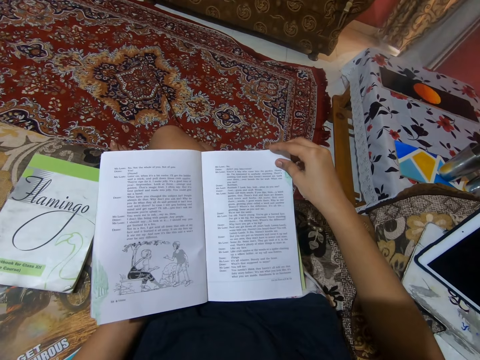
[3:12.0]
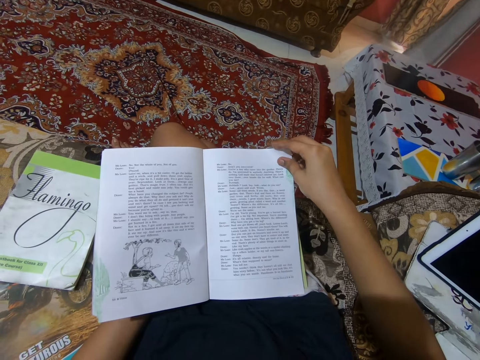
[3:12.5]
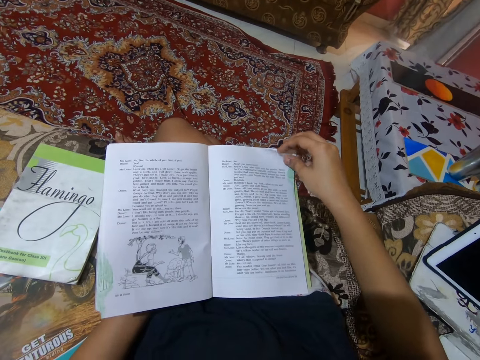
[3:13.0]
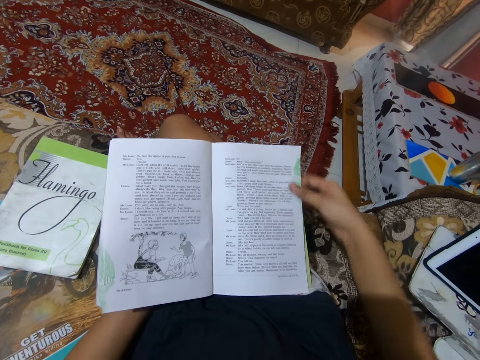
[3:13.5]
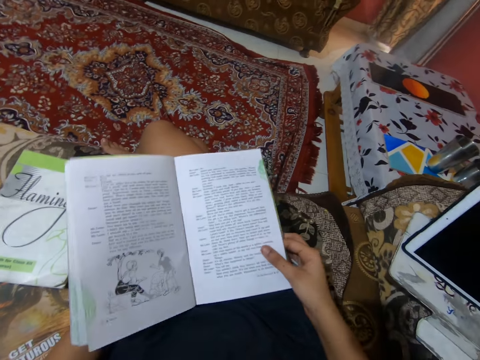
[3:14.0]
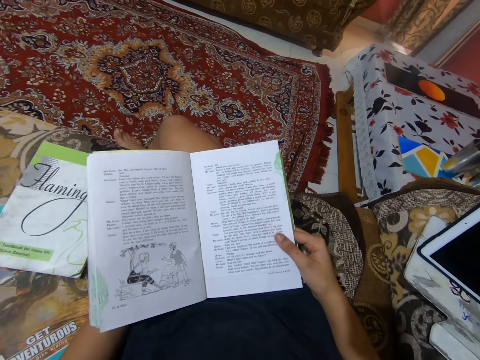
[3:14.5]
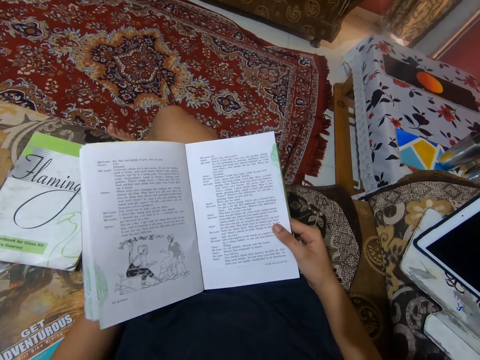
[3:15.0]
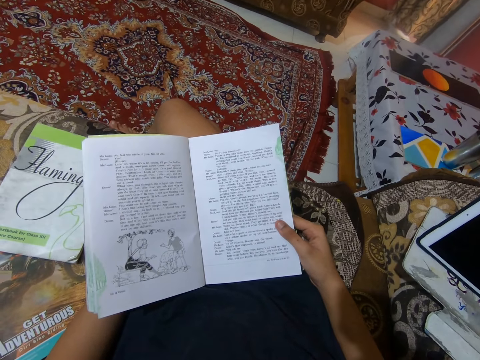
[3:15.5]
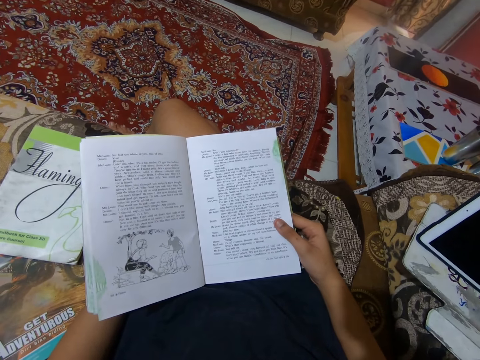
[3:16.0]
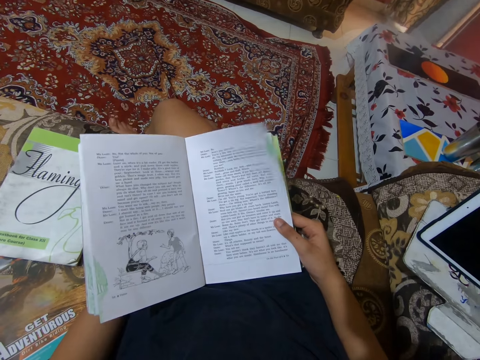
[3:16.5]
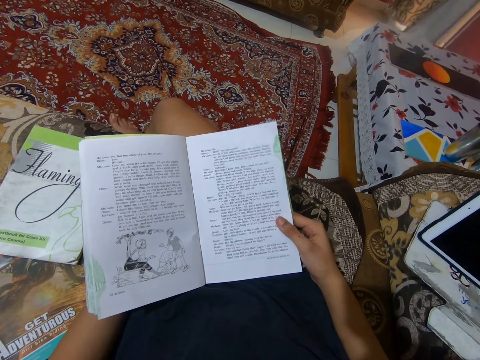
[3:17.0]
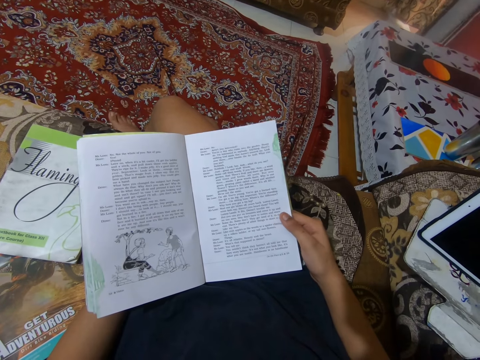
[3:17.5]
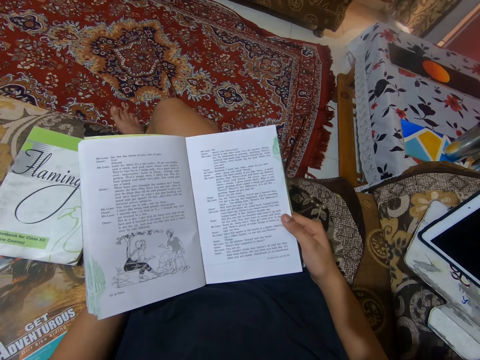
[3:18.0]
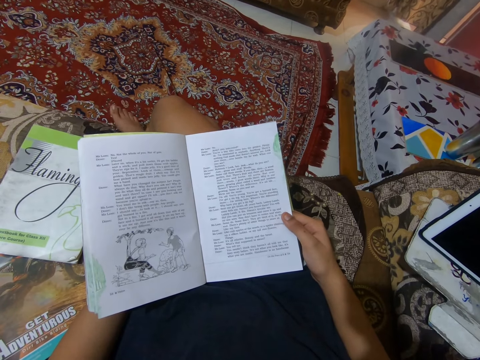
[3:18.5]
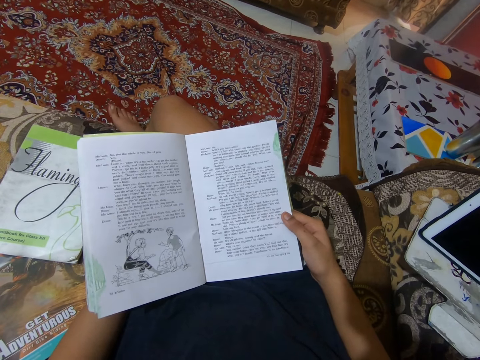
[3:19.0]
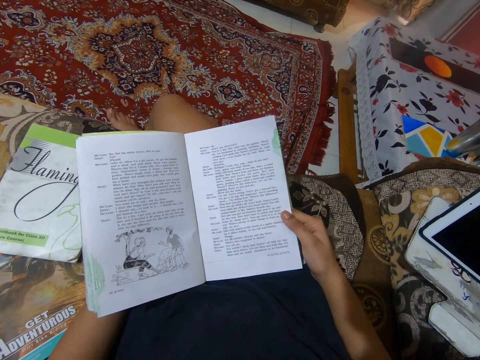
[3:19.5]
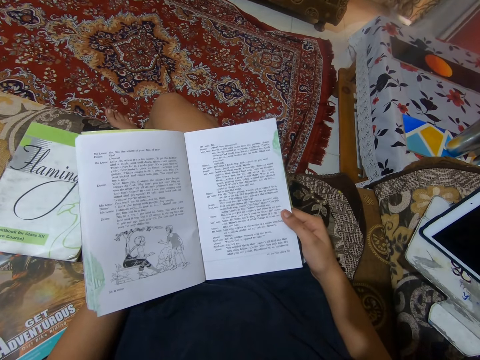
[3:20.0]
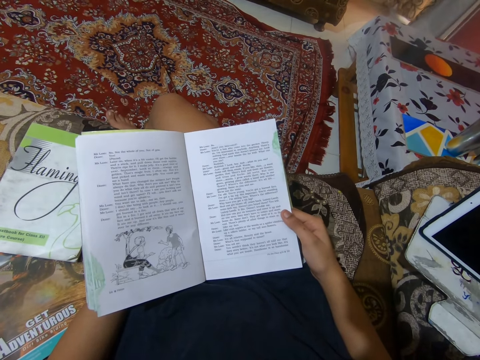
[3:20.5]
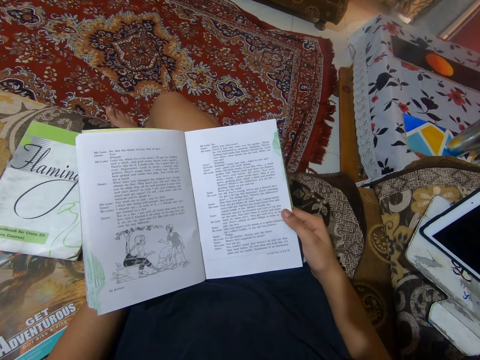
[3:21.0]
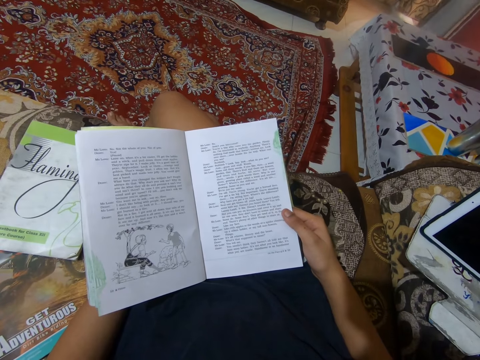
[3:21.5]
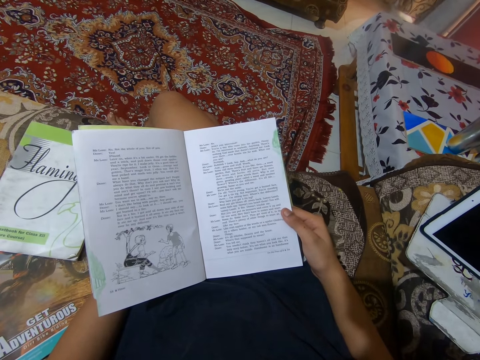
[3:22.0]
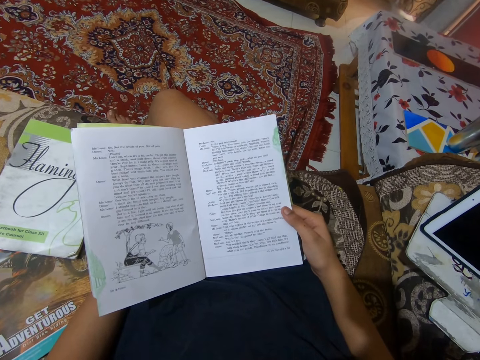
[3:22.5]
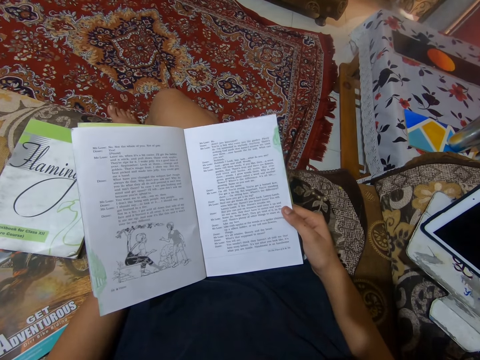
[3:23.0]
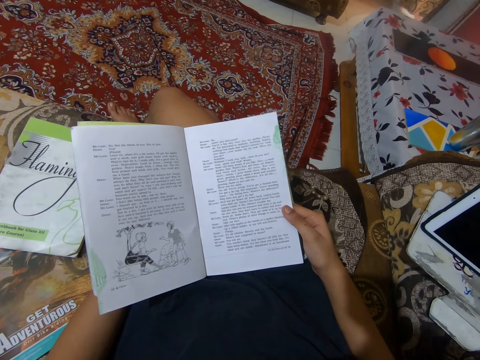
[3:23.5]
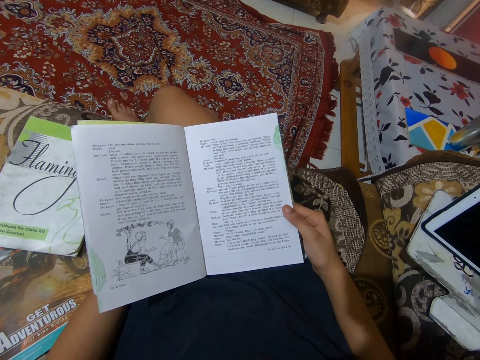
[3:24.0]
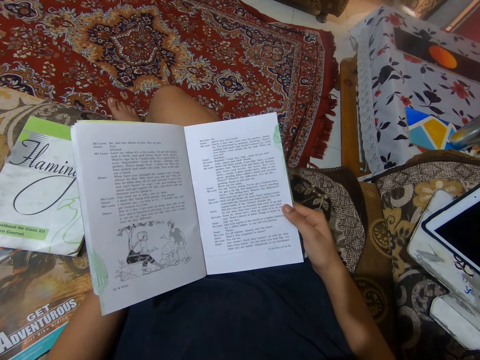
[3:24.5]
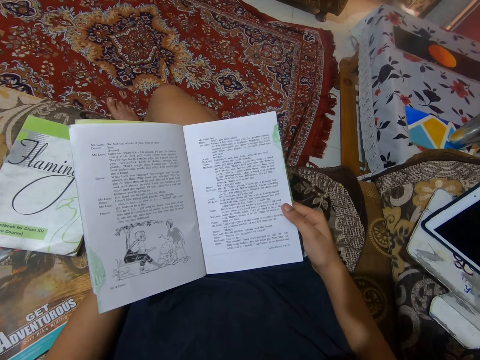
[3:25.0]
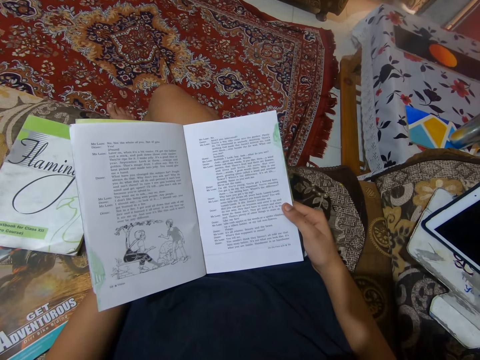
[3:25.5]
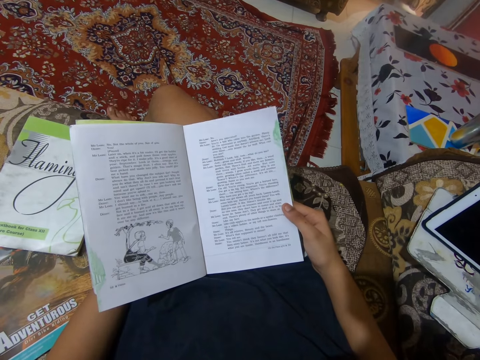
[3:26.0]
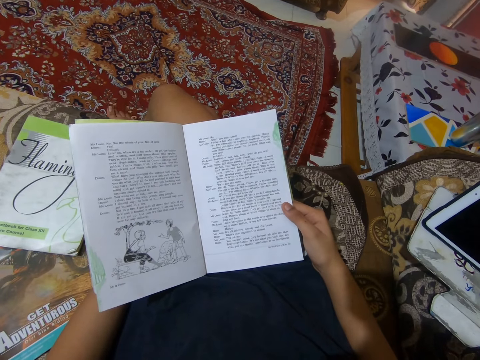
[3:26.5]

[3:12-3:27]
The camera wearer shakes her leg. She reads the book in the sitting room.

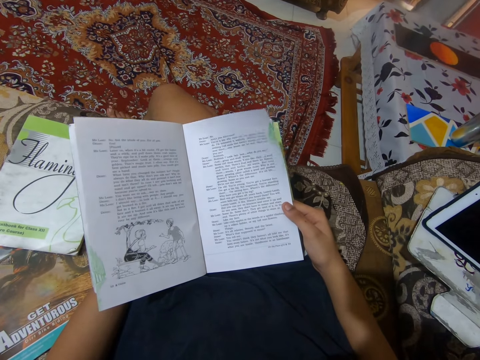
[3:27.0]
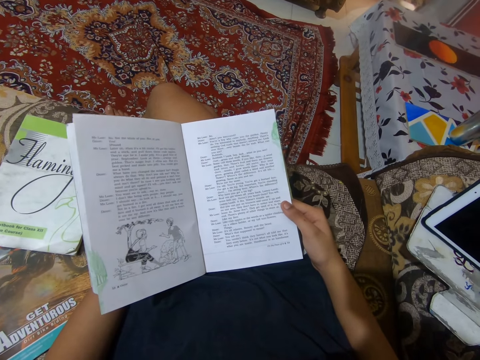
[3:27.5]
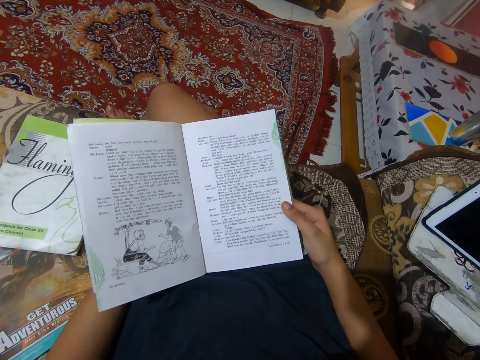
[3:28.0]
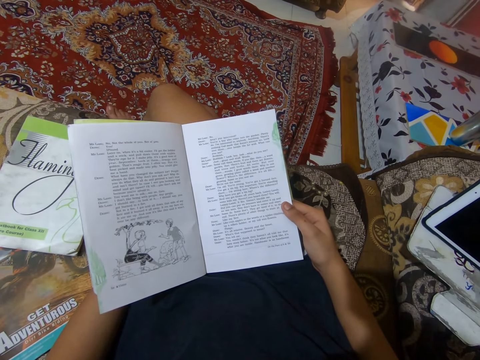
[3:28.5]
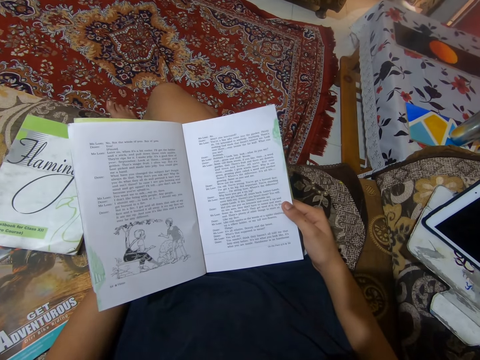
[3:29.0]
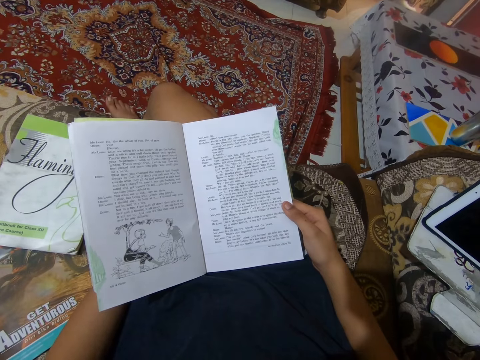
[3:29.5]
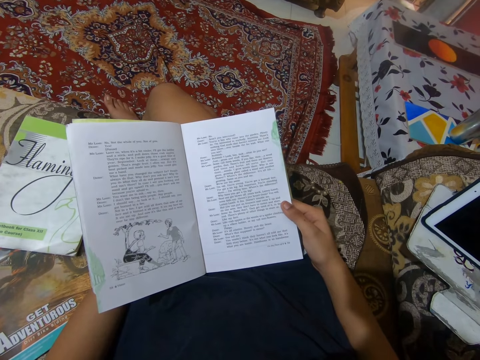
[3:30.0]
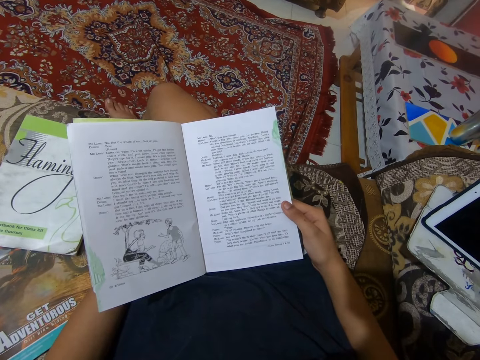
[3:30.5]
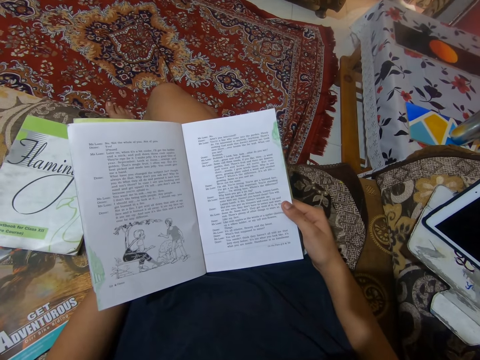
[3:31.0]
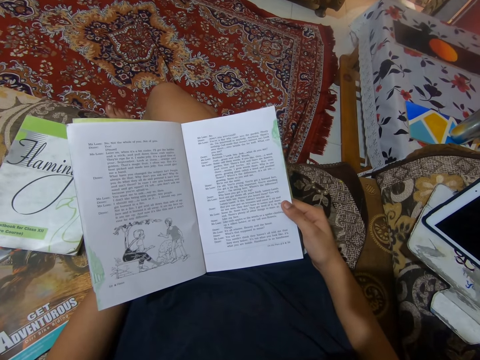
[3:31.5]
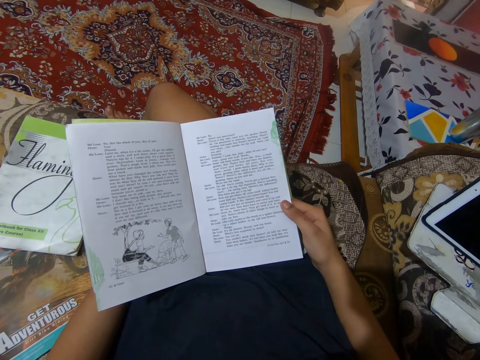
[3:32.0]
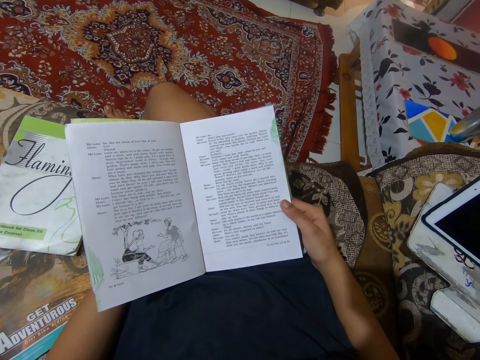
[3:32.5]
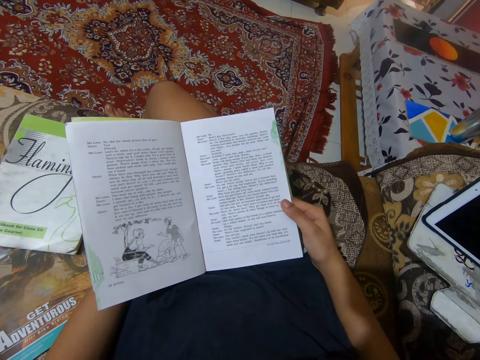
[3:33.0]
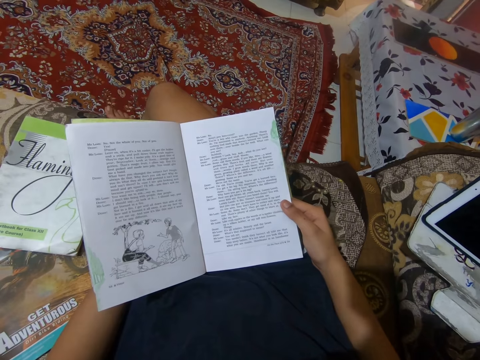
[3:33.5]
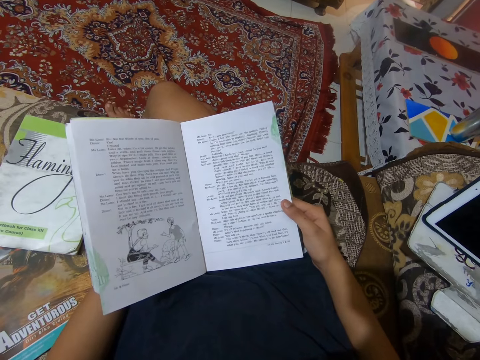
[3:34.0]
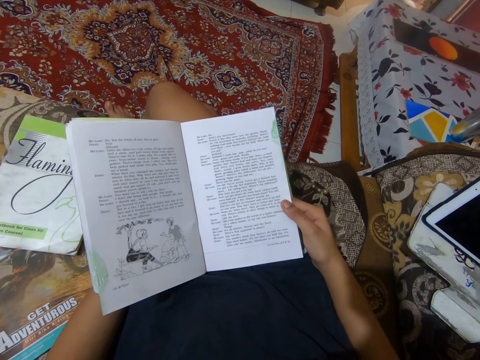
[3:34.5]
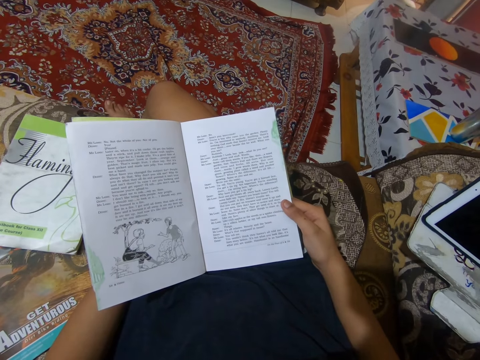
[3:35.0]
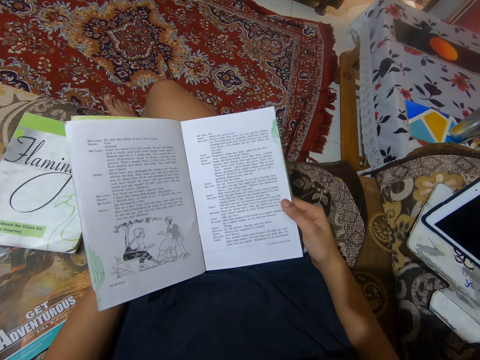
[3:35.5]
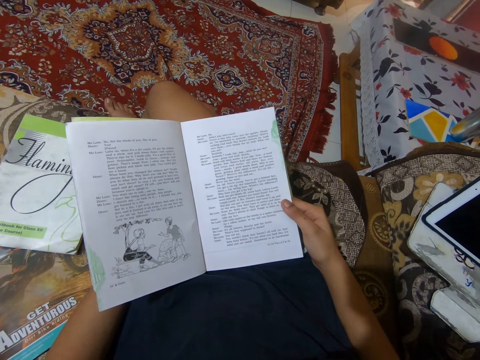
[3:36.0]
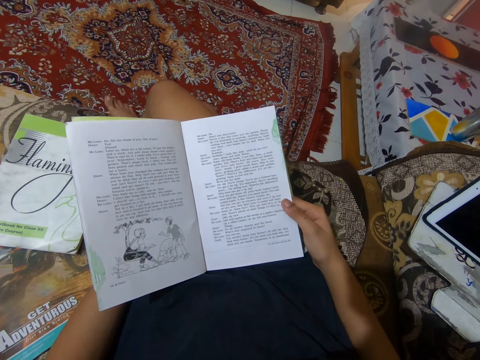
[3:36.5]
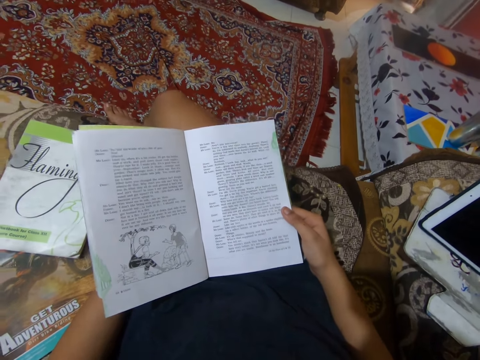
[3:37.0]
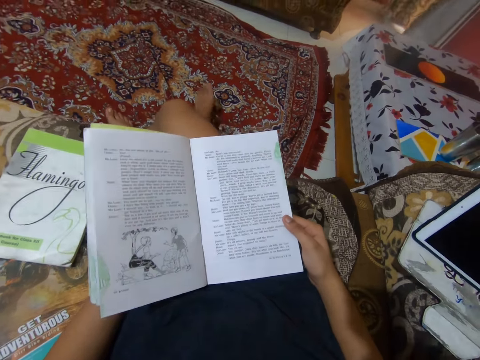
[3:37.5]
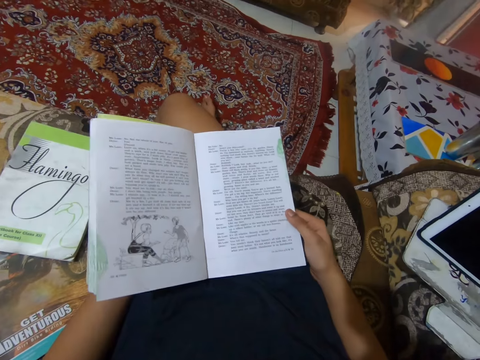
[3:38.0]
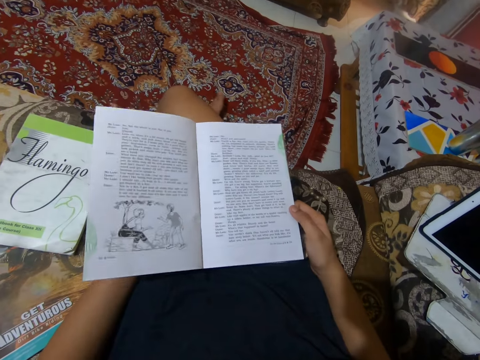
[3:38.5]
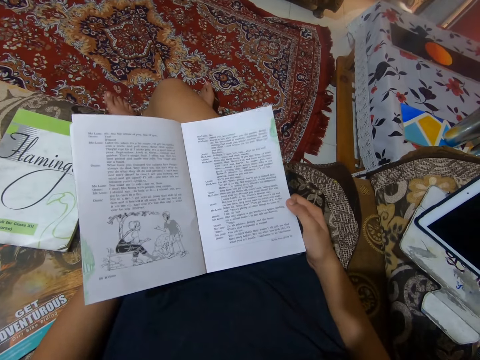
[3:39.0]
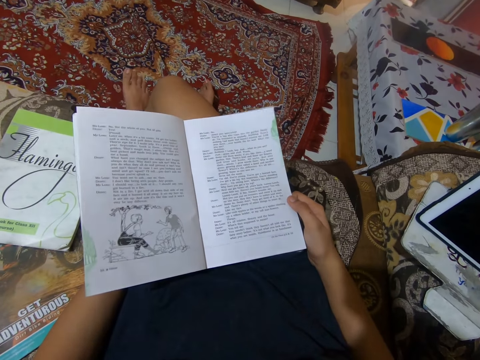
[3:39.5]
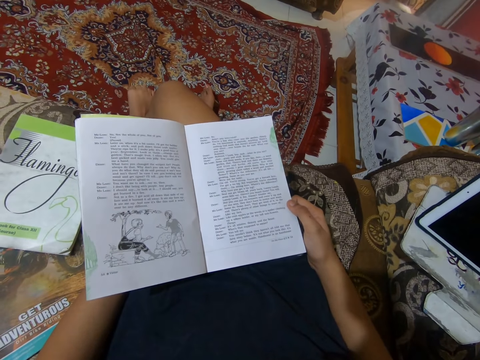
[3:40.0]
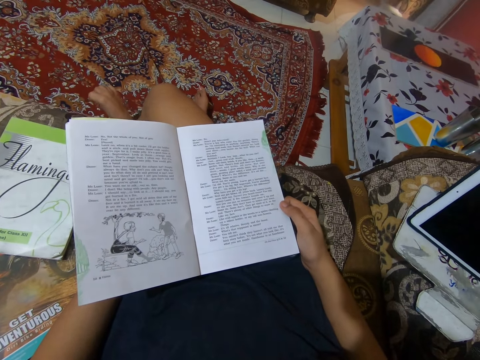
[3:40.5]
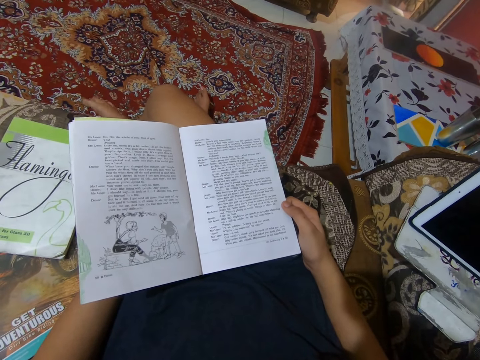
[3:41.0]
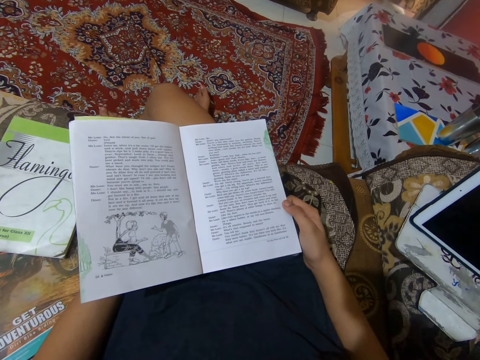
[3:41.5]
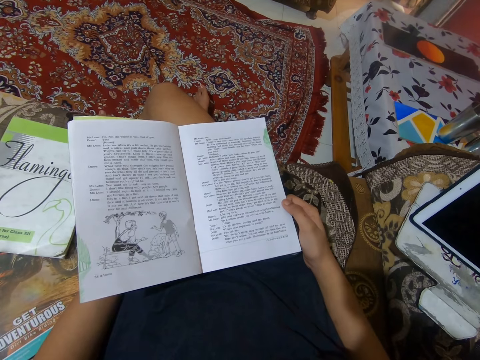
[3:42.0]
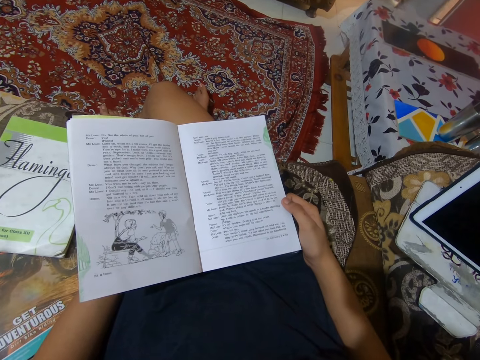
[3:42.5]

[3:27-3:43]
The camera wearer adjusts her legs.
